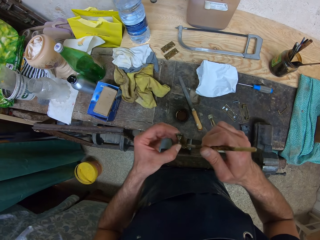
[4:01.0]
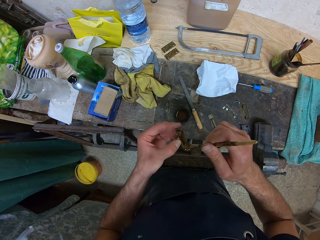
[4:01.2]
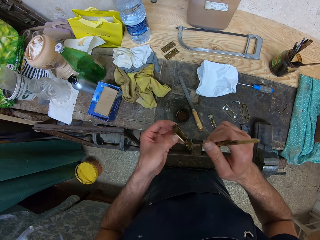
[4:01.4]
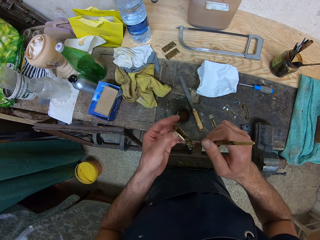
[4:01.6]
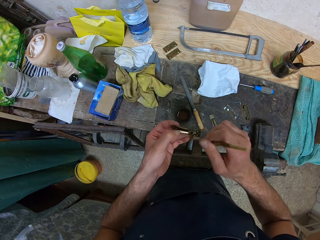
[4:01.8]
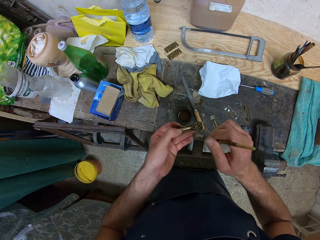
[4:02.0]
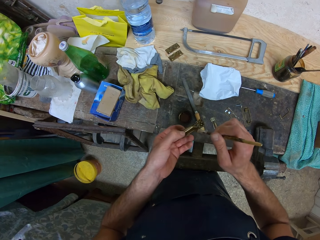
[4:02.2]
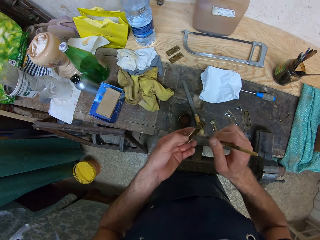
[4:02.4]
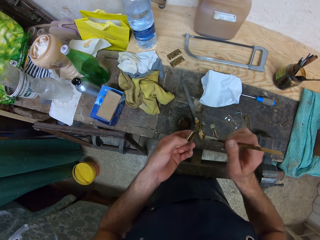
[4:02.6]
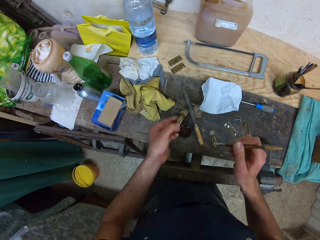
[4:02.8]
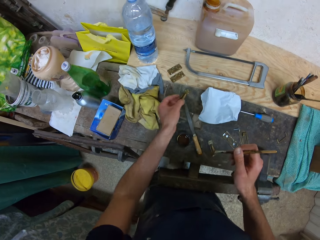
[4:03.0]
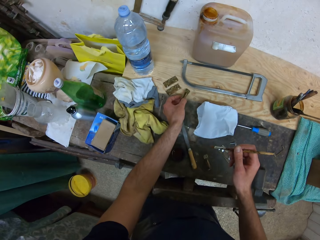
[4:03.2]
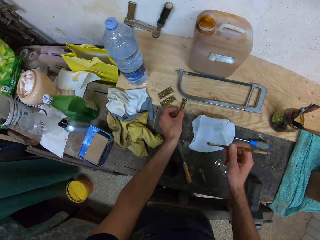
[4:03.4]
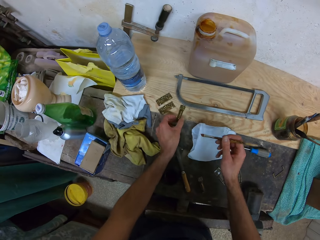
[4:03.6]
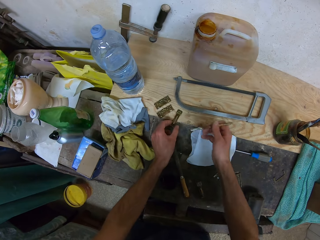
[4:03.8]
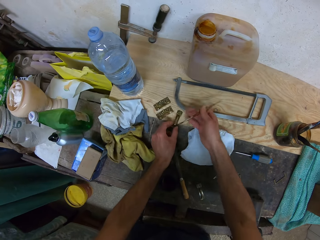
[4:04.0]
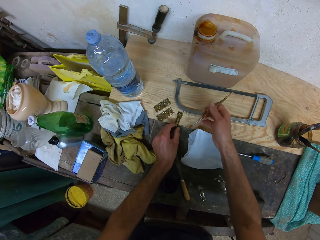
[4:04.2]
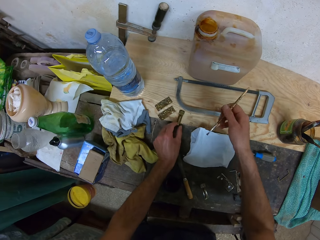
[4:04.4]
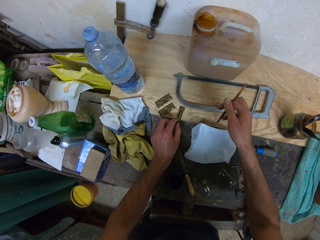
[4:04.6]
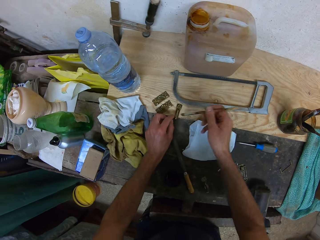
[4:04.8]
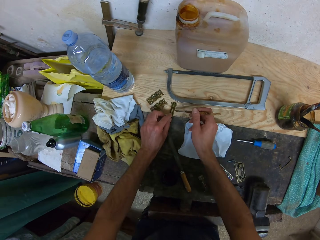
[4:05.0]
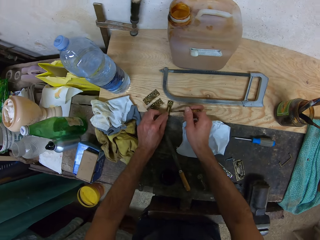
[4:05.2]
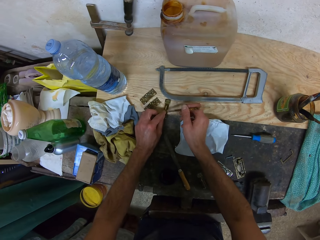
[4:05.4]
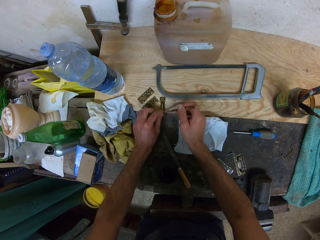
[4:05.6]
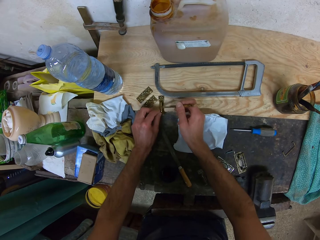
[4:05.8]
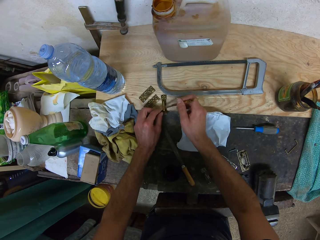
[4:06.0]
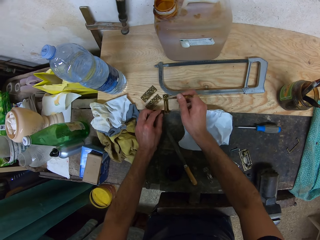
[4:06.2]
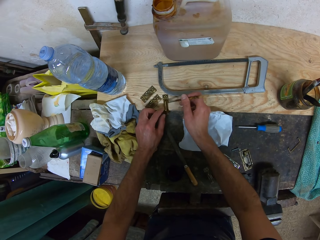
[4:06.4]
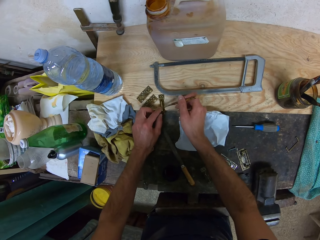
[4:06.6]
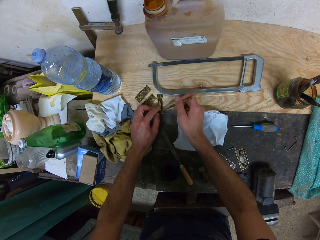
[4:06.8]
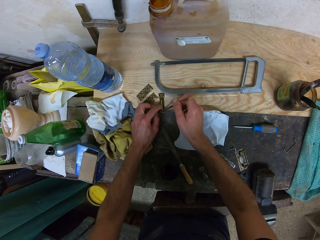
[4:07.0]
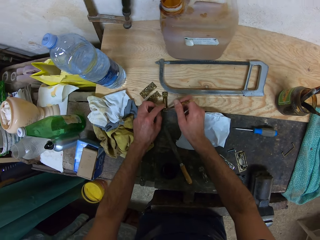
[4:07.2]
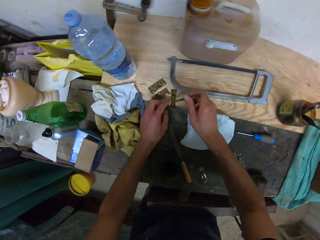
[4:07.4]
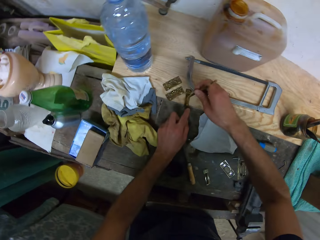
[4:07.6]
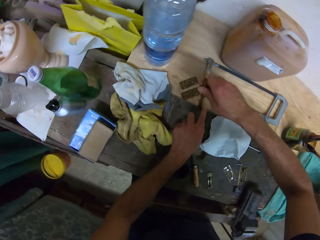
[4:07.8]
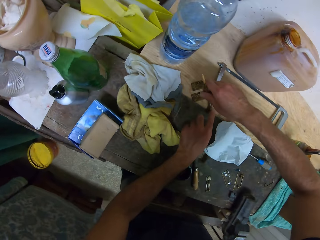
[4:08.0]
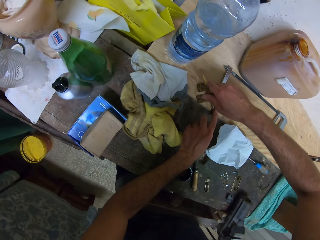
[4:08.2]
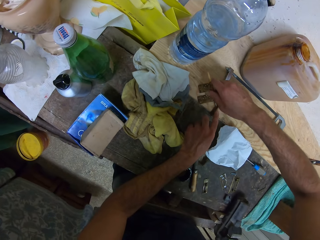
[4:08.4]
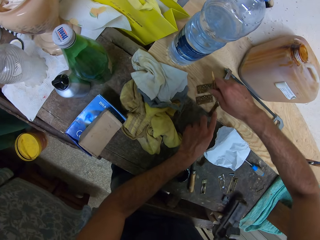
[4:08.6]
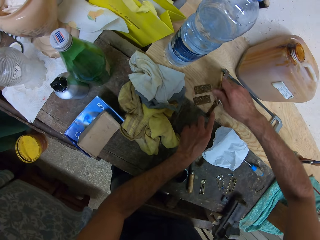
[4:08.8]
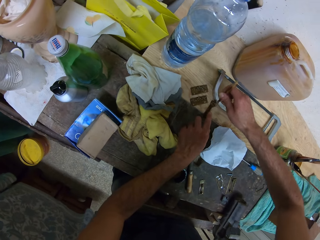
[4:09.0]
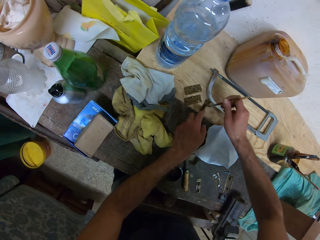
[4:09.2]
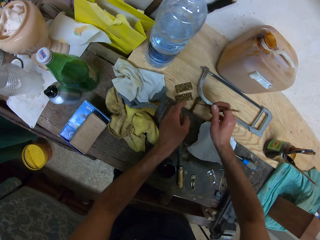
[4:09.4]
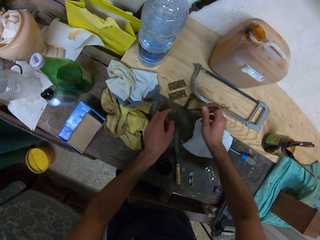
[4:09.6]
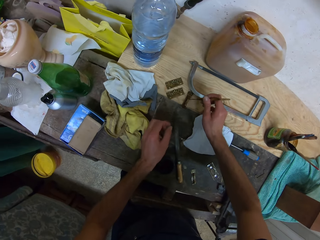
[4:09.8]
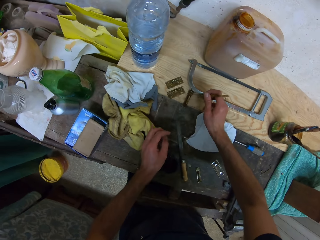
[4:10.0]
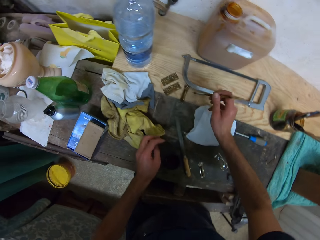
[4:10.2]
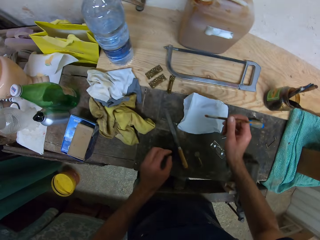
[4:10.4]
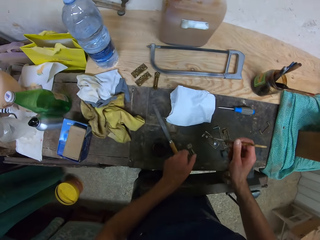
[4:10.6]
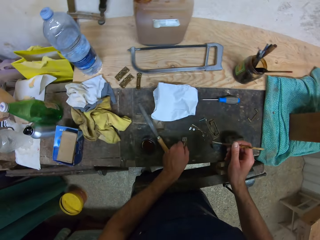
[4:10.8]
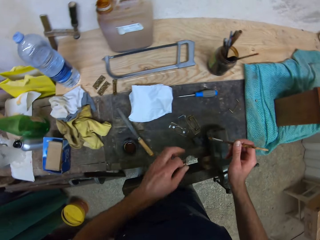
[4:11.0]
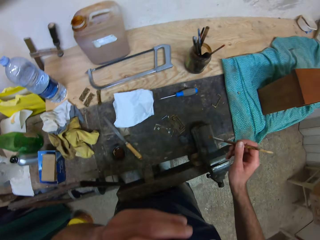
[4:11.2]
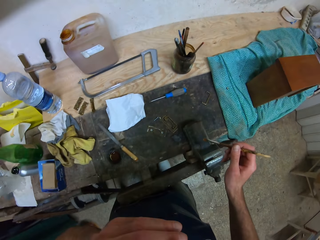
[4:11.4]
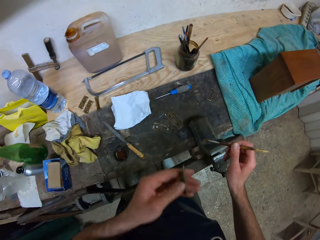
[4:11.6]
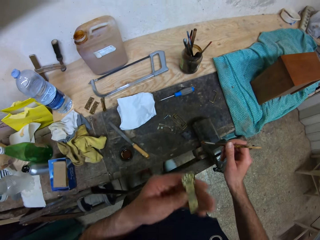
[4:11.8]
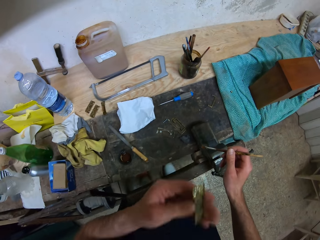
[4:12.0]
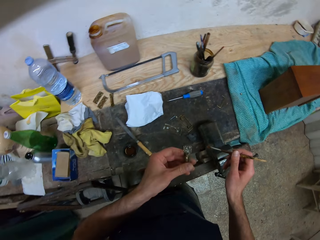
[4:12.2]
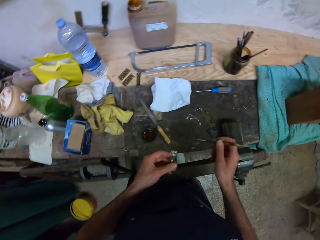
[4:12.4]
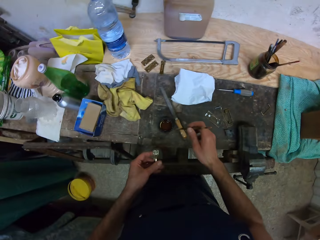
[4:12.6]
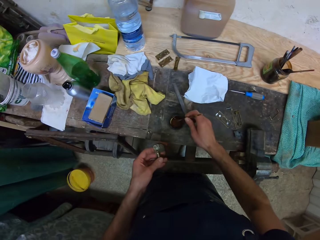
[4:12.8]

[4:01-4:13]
The camera wearer drops the object in his left hand on the table. He paints the object. He picks up an object with his left hand.

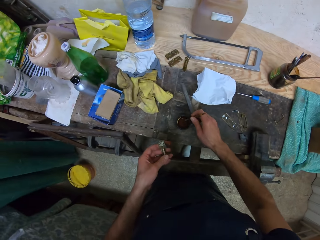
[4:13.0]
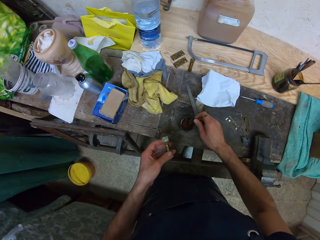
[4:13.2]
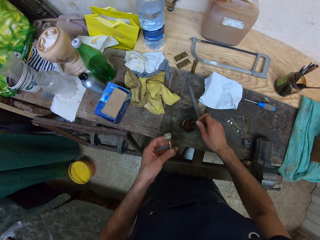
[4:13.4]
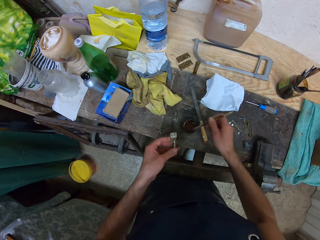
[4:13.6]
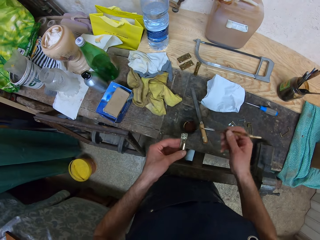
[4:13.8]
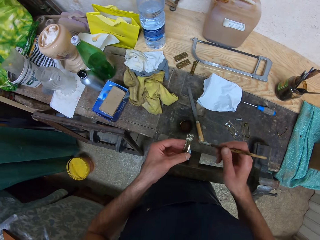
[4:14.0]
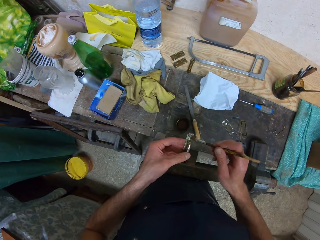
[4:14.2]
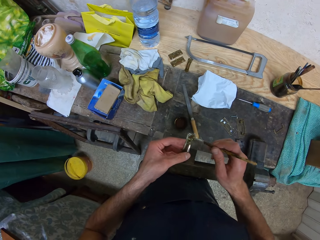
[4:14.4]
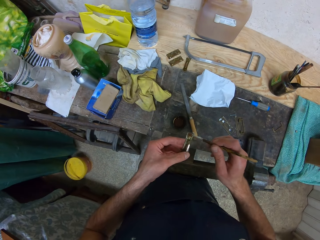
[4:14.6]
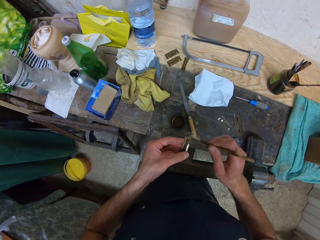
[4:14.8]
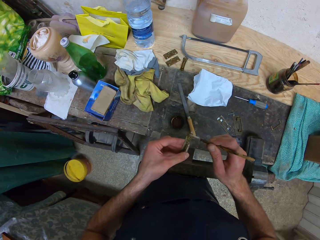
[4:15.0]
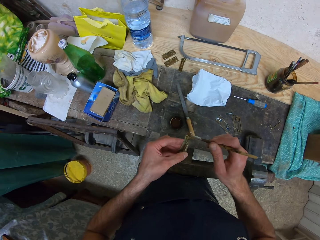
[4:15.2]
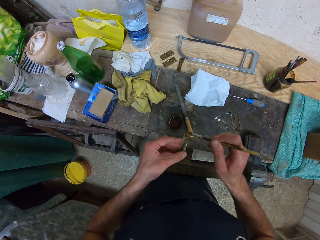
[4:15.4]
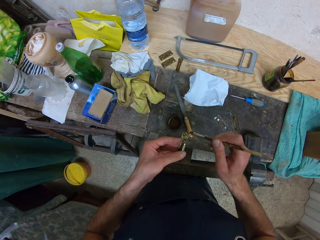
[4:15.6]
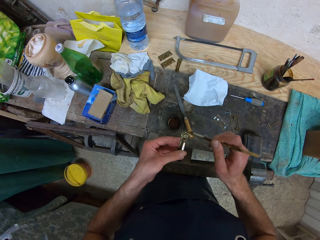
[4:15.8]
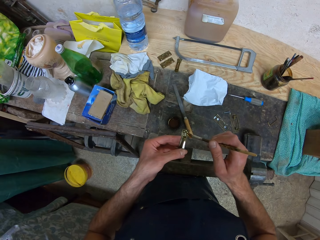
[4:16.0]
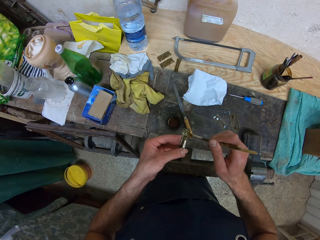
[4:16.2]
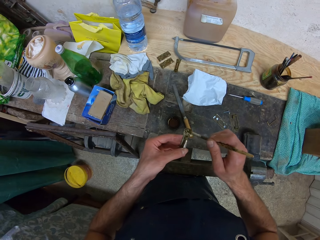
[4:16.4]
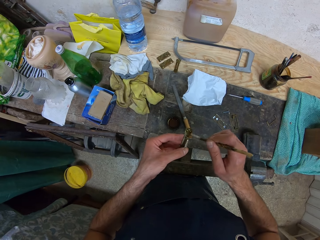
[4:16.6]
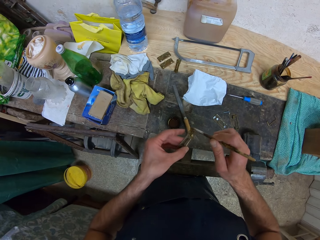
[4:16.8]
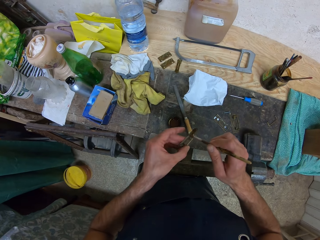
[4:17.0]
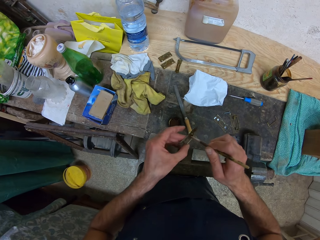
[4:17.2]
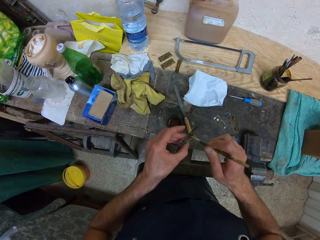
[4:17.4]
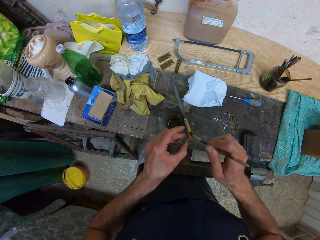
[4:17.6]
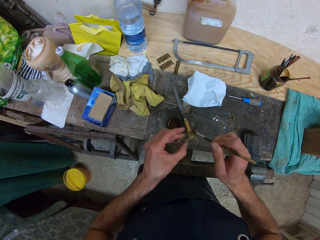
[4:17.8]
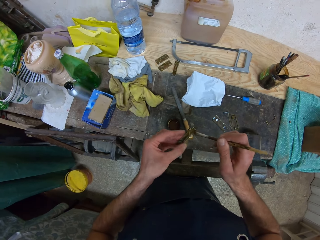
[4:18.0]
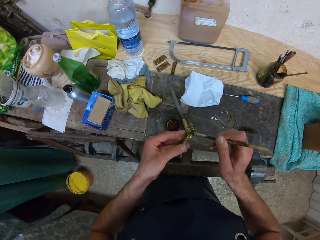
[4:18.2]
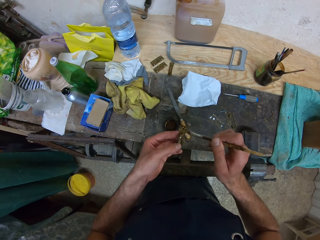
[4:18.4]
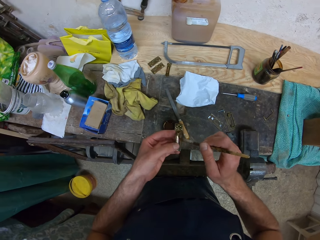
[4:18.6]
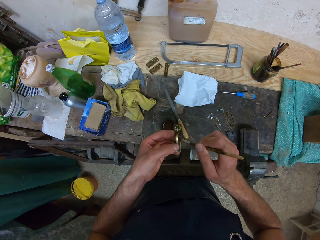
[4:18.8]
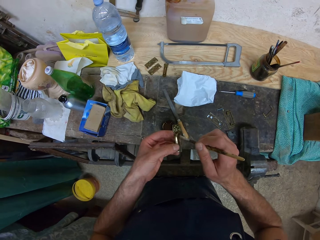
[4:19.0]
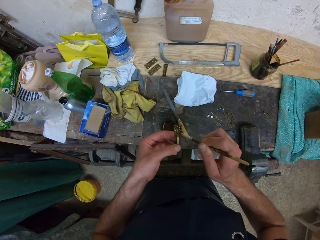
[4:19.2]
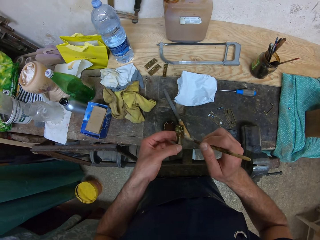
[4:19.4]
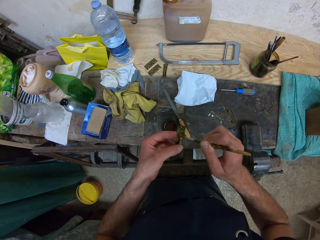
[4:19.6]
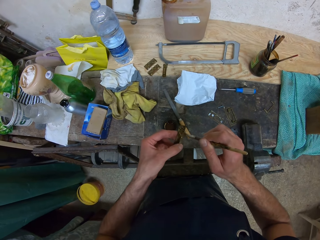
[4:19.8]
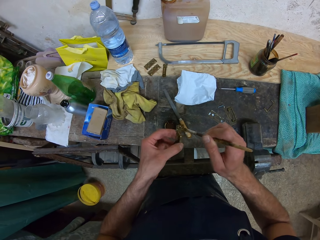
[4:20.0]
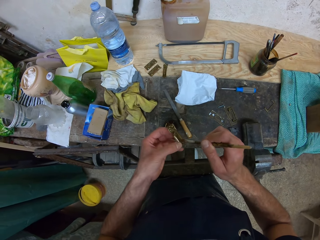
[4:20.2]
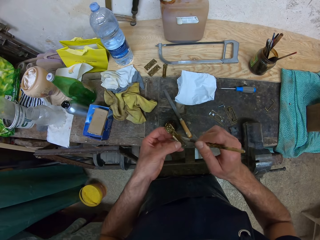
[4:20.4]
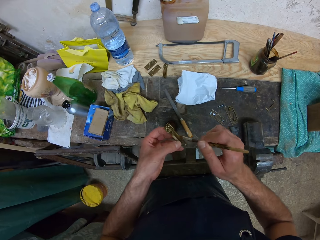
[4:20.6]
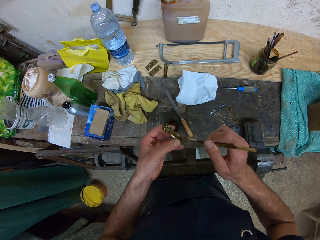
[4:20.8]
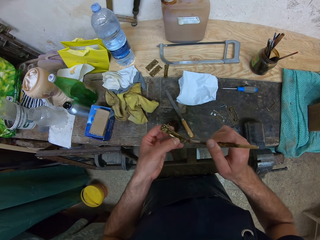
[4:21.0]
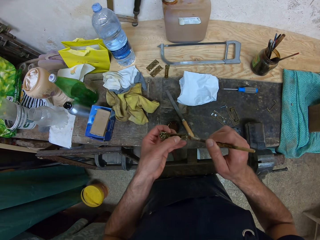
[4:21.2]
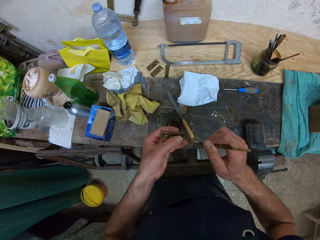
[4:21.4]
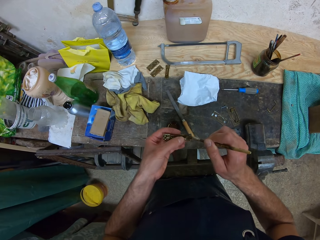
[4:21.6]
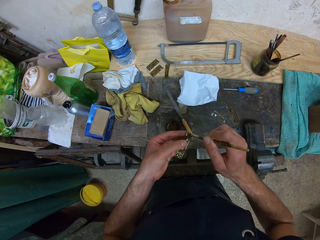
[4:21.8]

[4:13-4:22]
The camera wearer dips the brush in the keg cap. He paints the object in his left hand.
